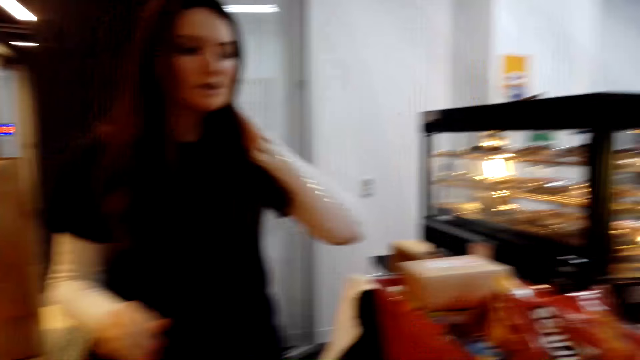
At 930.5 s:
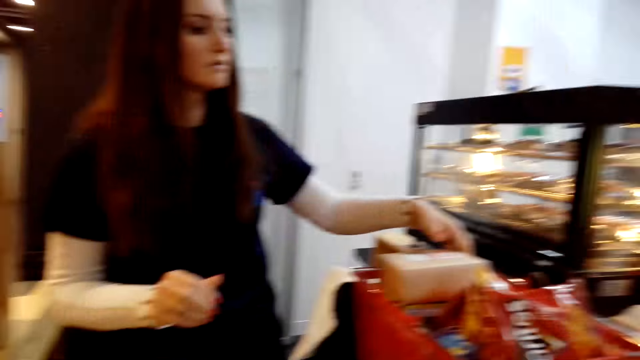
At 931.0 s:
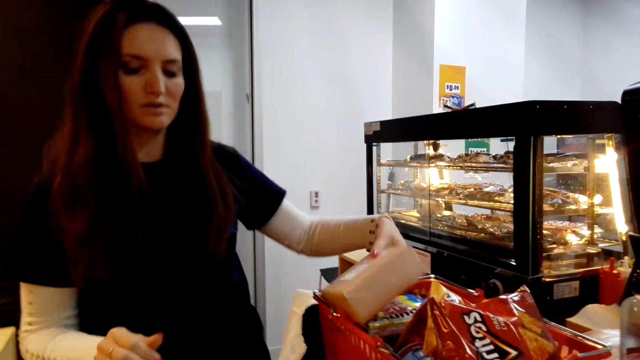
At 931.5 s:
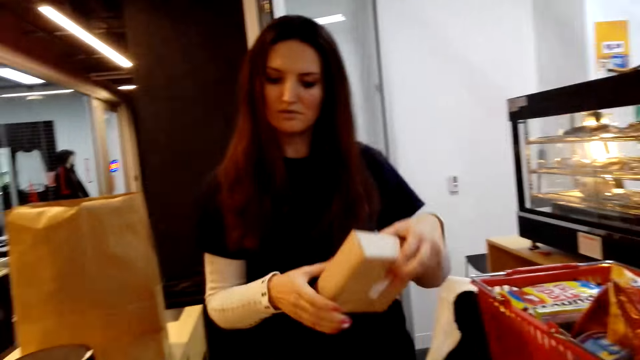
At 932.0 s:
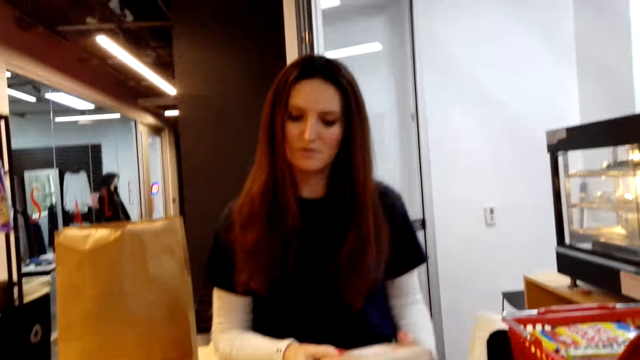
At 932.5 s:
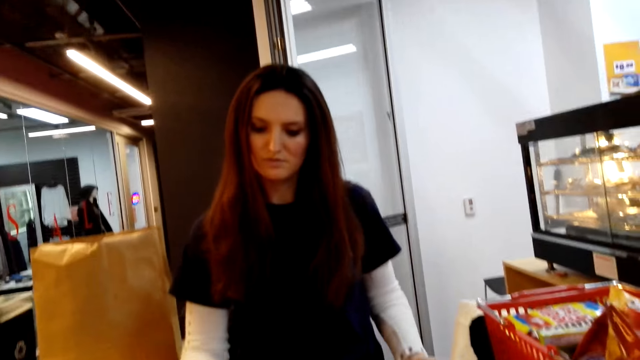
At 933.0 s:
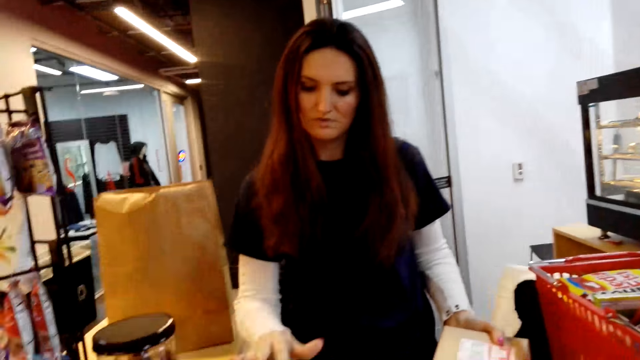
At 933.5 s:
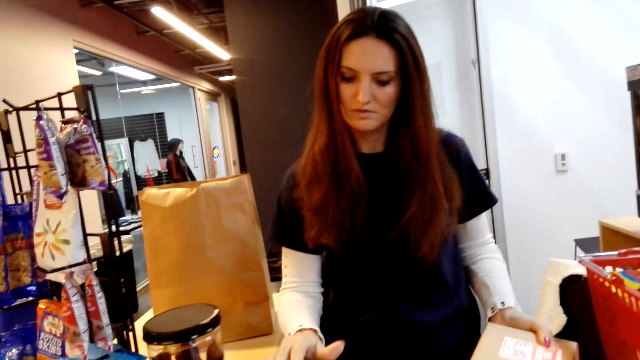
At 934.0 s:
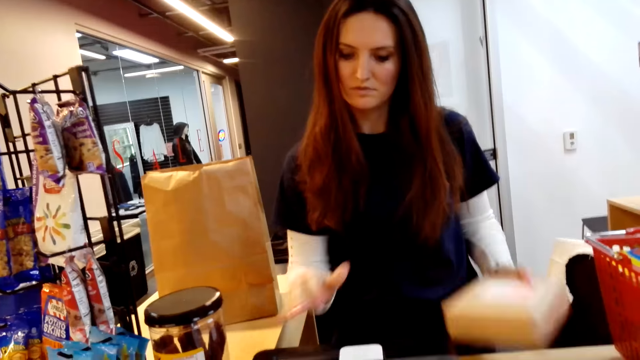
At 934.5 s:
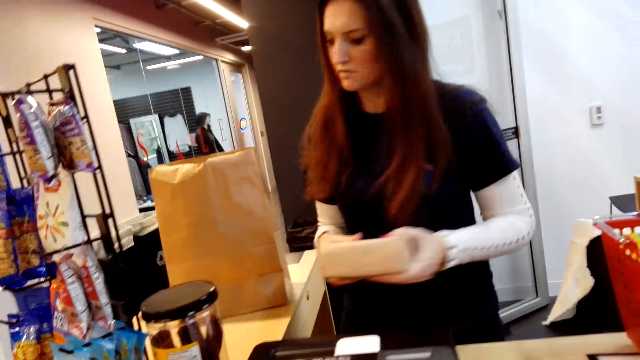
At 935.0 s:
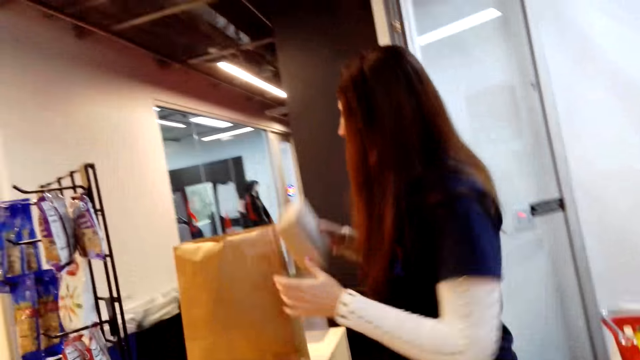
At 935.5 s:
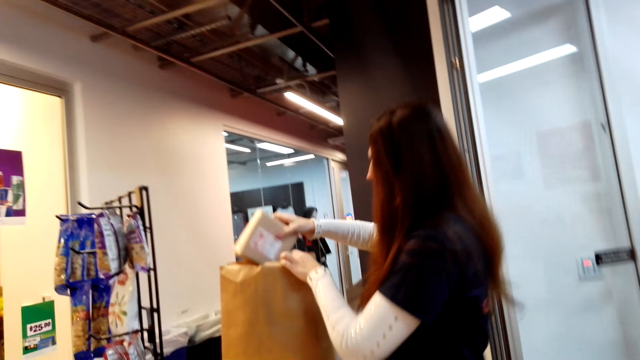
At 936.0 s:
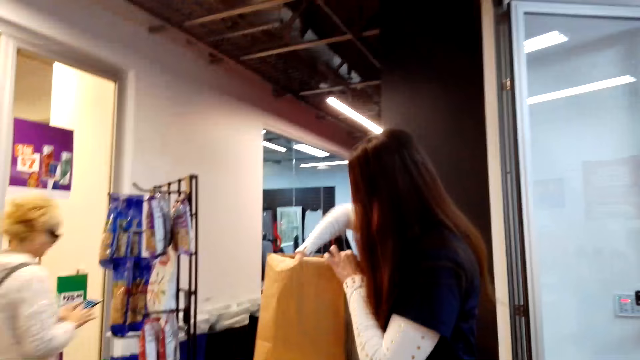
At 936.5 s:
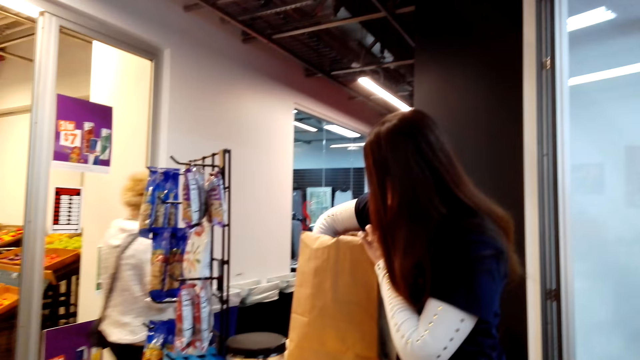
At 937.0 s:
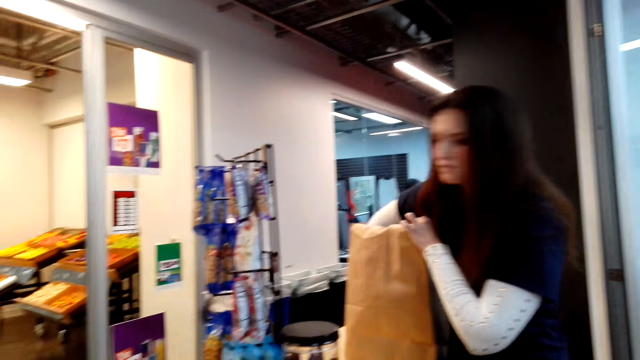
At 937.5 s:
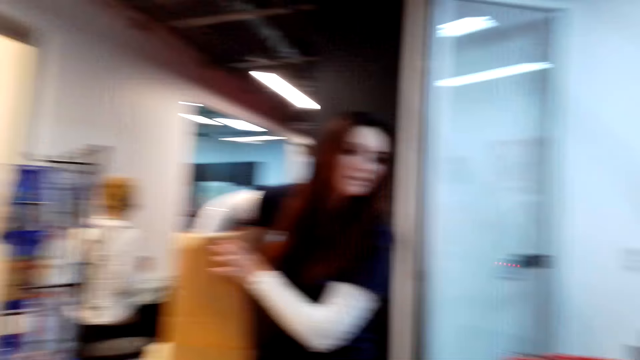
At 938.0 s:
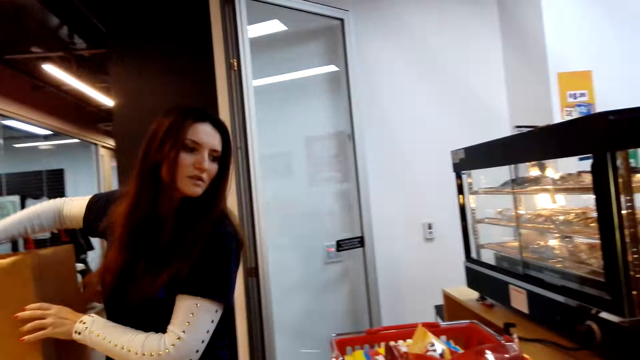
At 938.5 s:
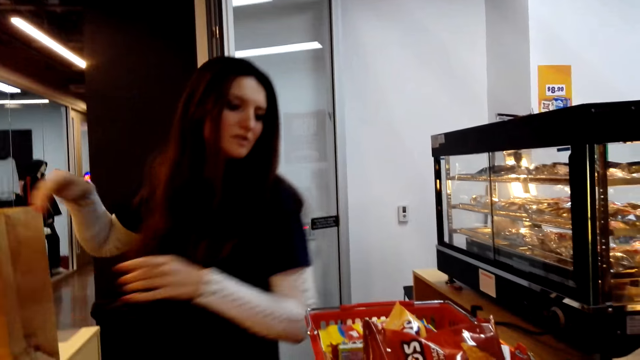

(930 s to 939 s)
A woman picks something from the basket and types on the cashier machine. The woman calculates the price and puts something in the packet paper.

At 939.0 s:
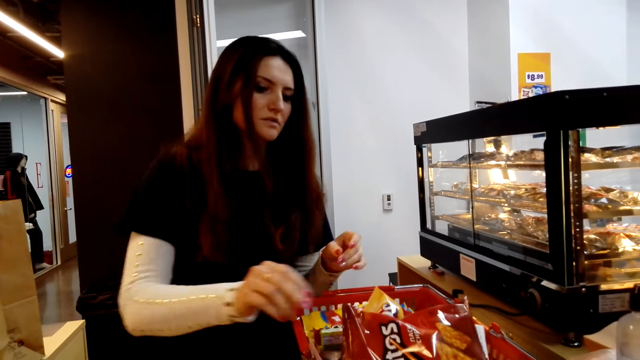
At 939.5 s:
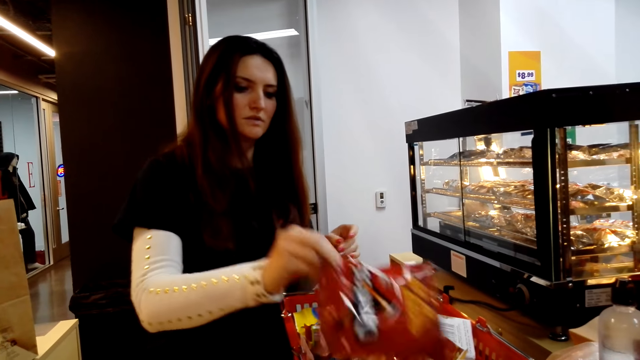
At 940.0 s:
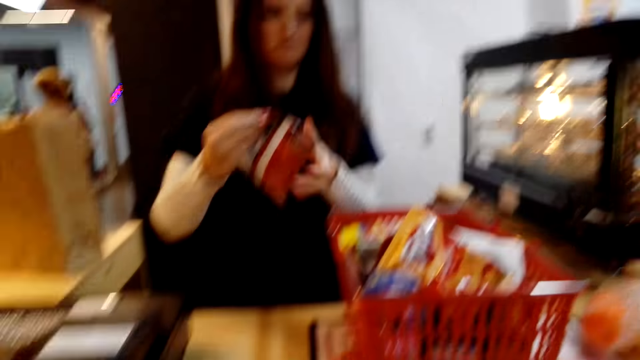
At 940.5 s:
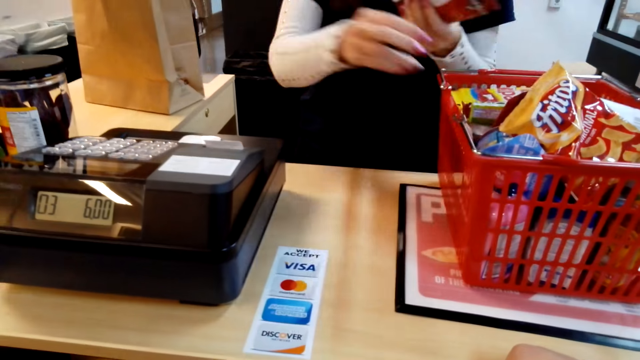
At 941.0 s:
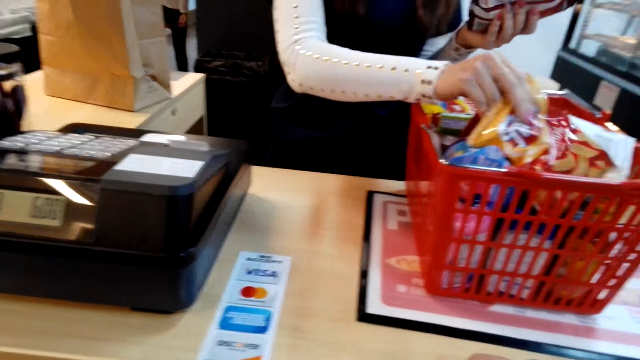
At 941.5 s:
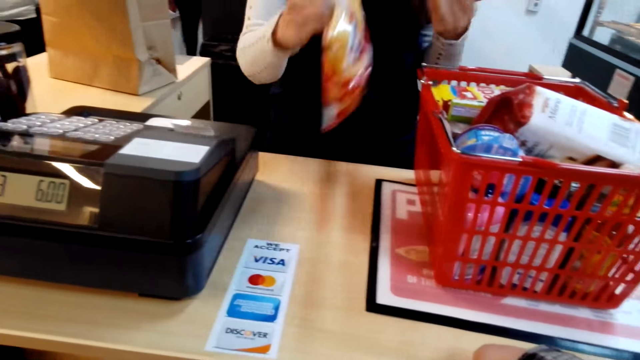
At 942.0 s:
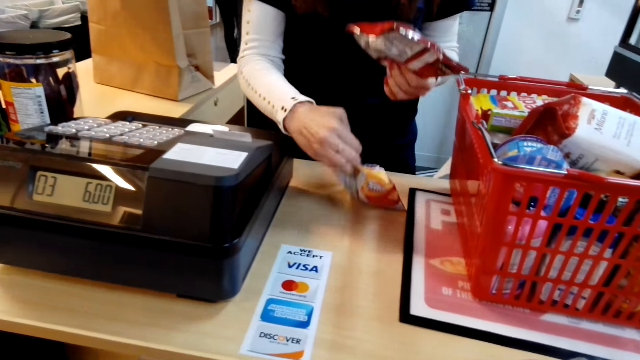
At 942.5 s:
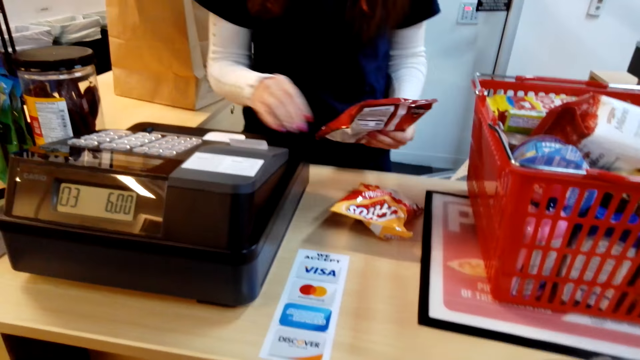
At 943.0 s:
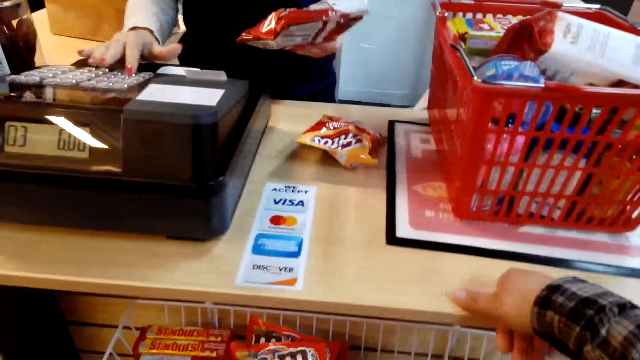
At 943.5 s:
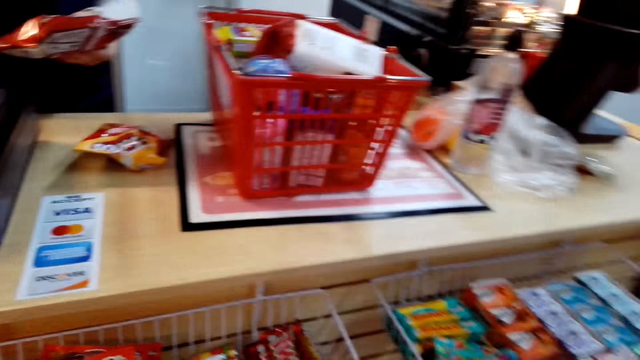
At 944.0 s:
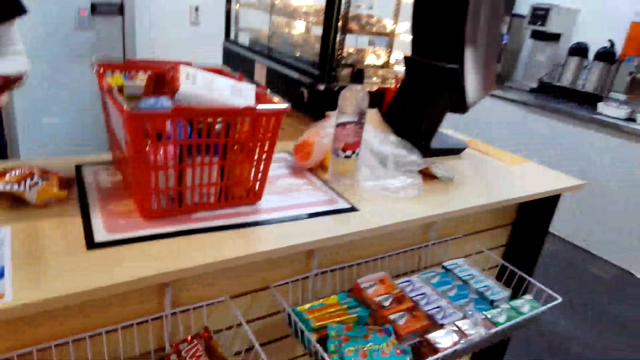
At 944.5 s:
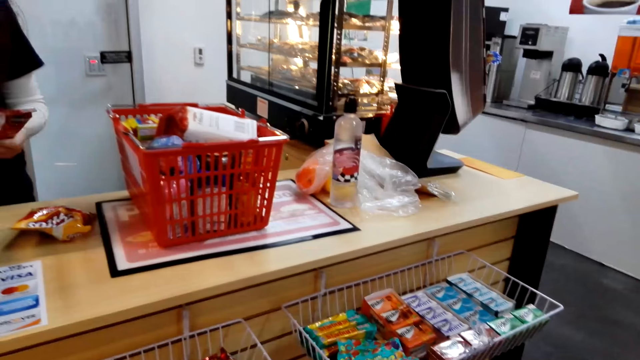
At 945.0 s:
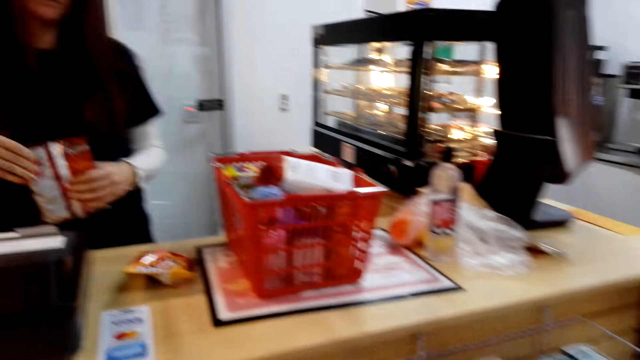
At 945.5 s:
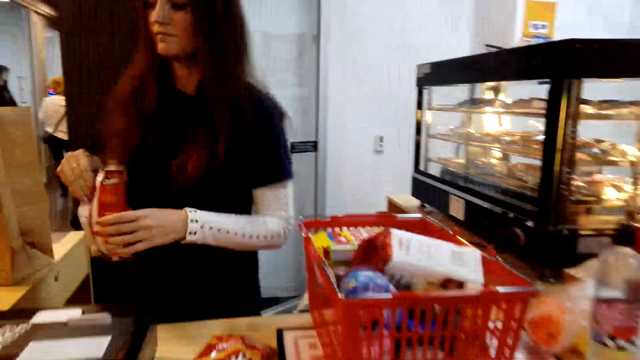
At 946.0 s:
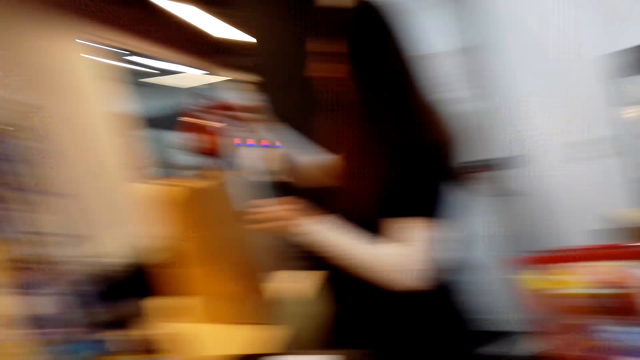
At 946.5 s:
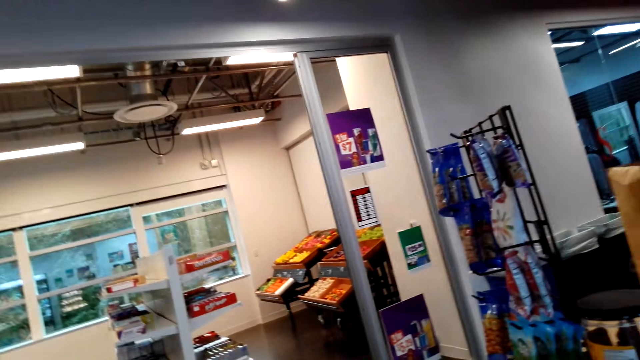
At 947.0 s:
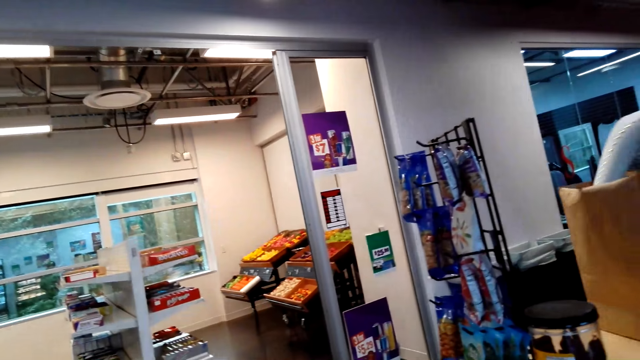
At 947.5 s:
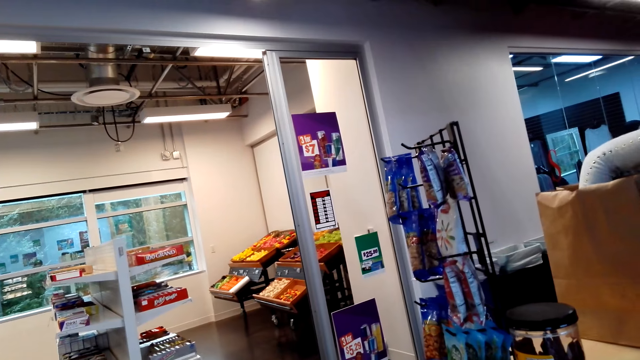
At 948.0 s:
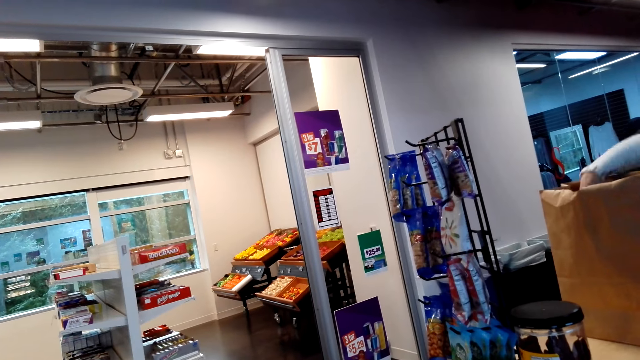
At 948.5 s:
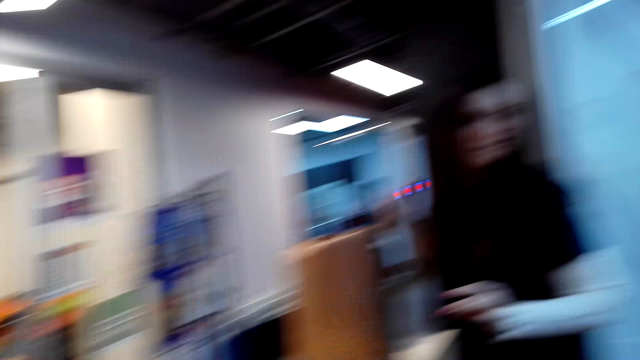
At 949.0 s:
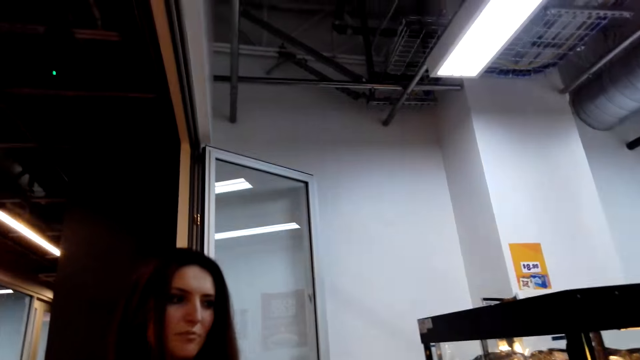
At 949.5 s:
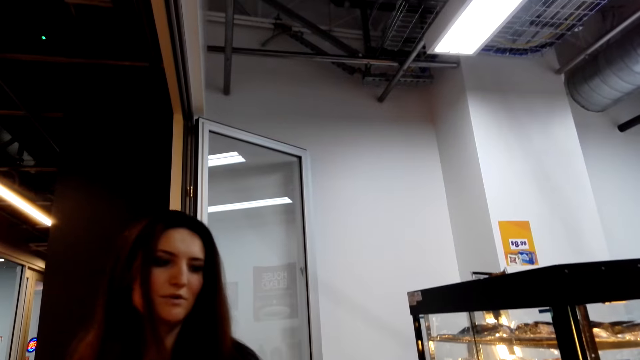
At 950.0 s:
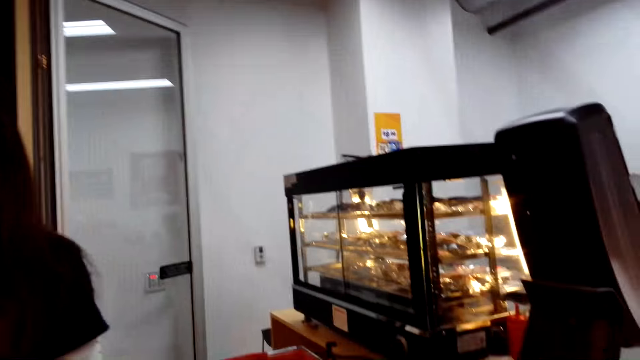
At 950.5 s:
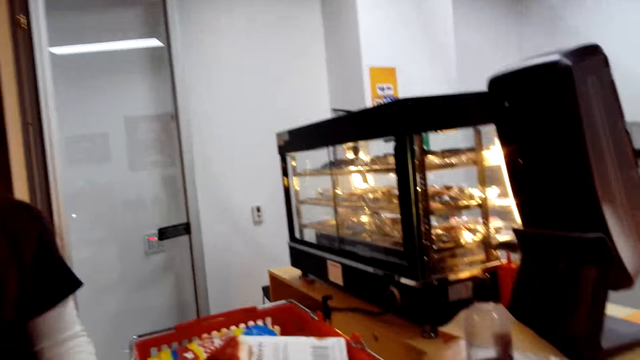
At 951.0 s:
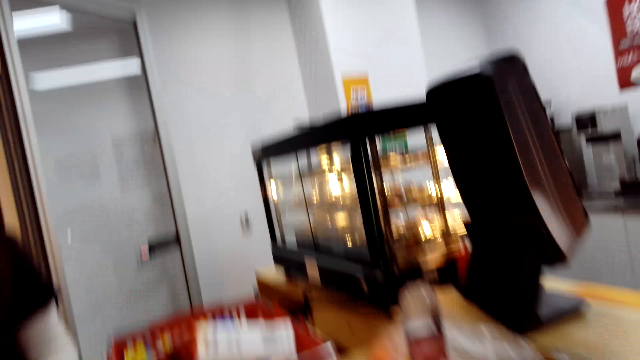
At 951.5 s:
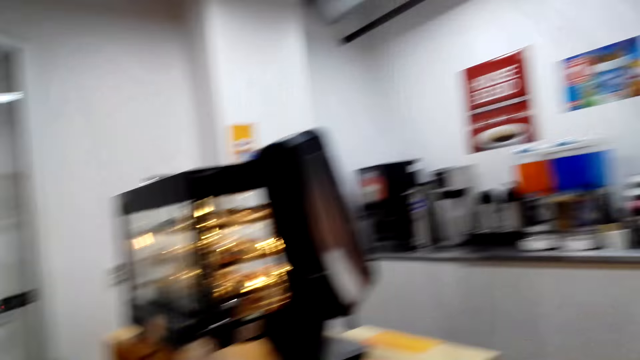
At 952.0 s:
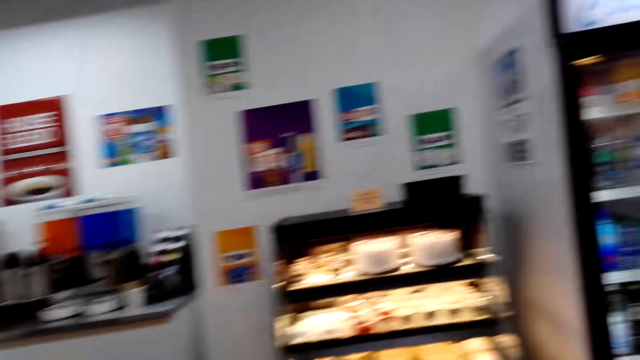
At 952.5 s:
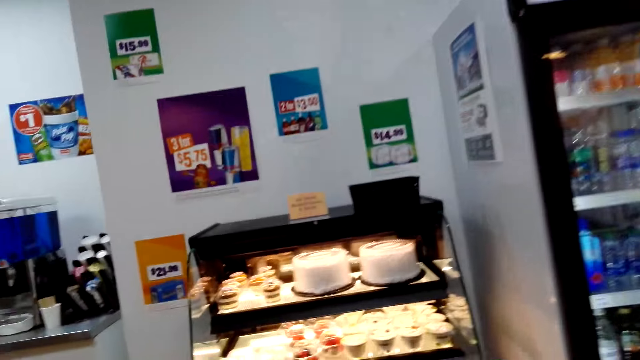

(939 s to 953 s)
A woman picks a packet of Fritos chips from the basket and types on the cashier machine. The woman calculates the price and puts the packets in the packet paper. The camera wearer goes to the shelf.
